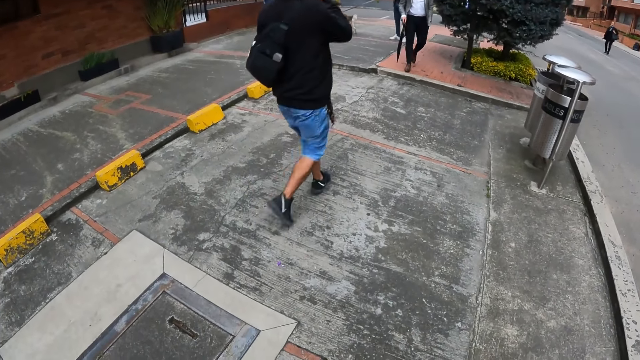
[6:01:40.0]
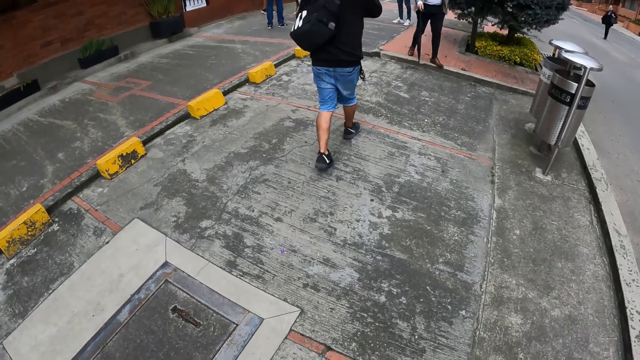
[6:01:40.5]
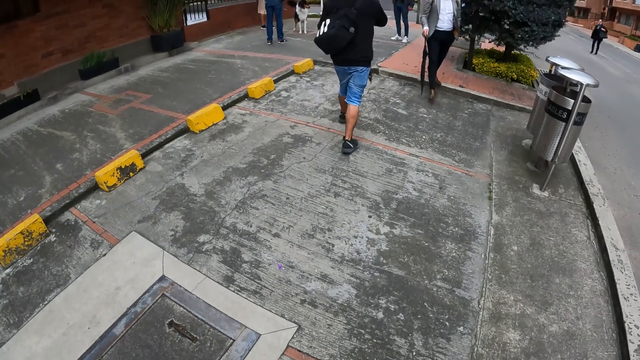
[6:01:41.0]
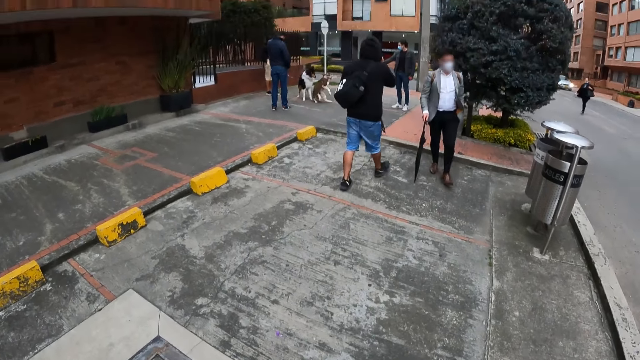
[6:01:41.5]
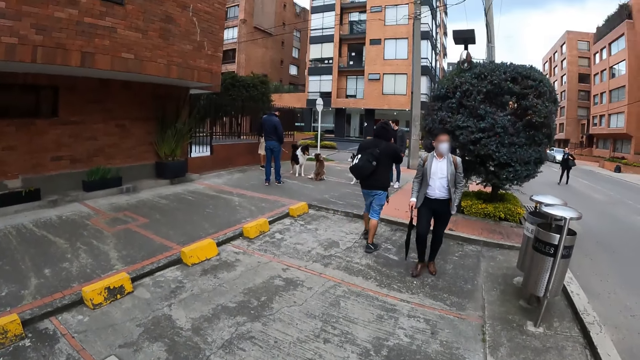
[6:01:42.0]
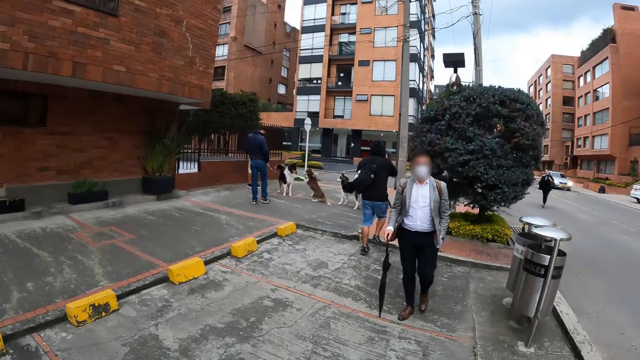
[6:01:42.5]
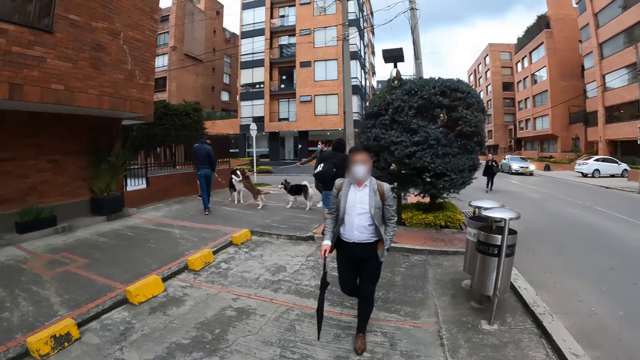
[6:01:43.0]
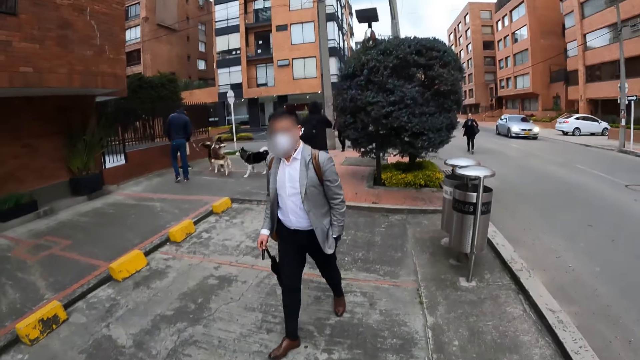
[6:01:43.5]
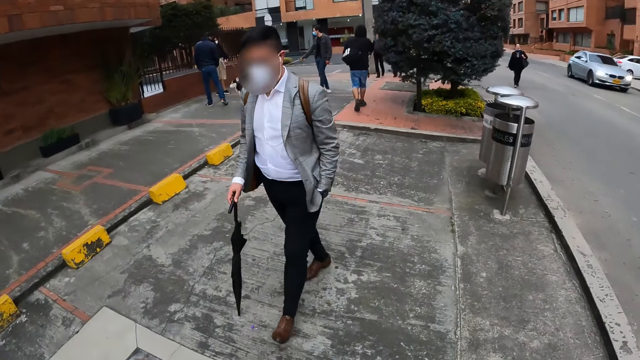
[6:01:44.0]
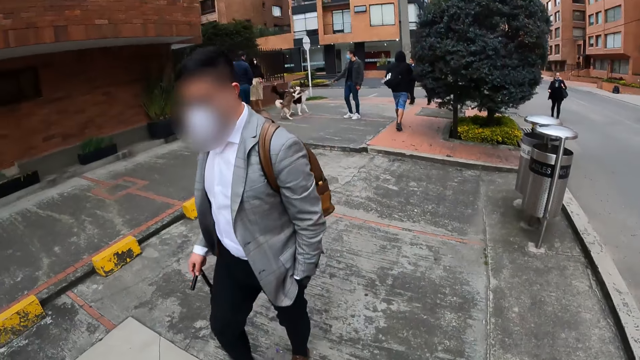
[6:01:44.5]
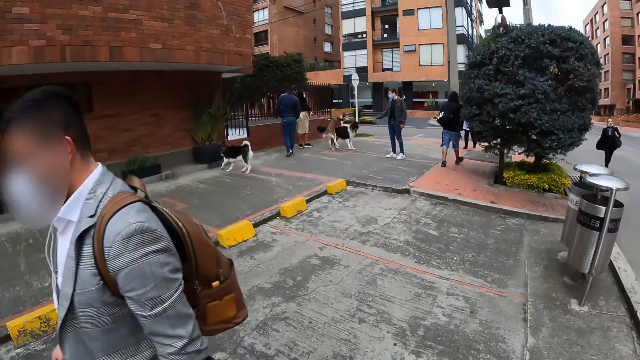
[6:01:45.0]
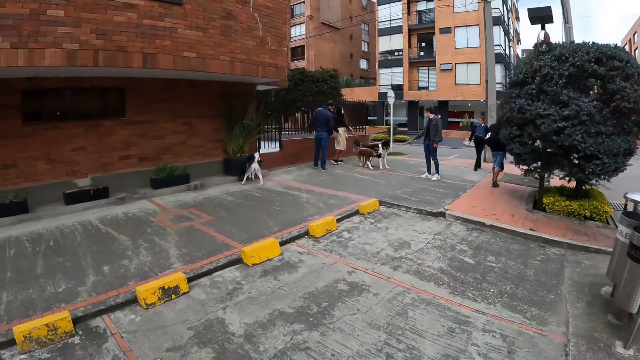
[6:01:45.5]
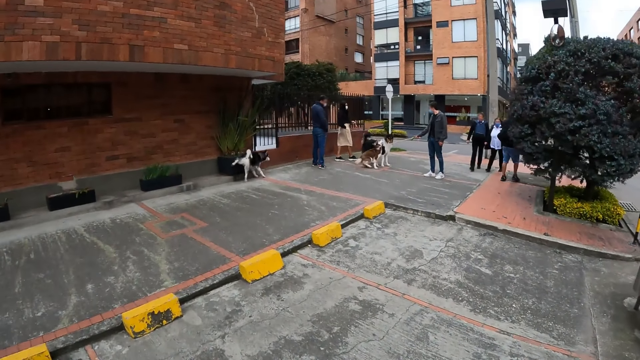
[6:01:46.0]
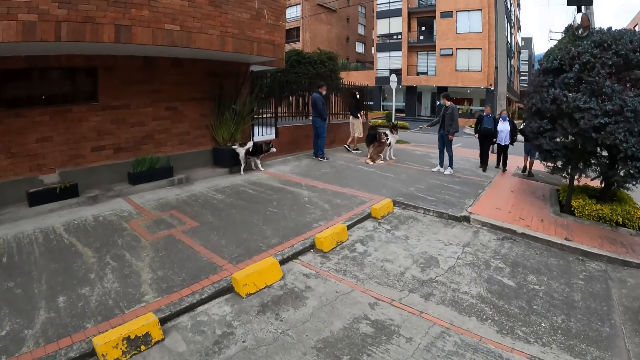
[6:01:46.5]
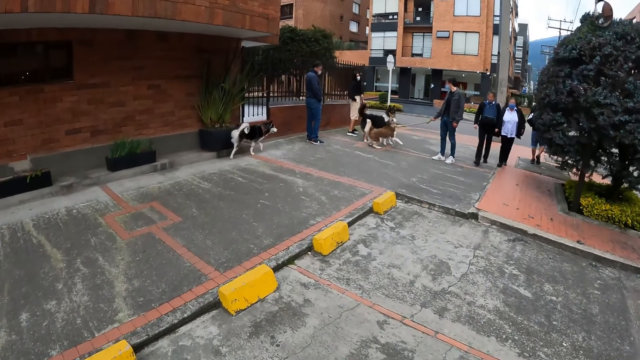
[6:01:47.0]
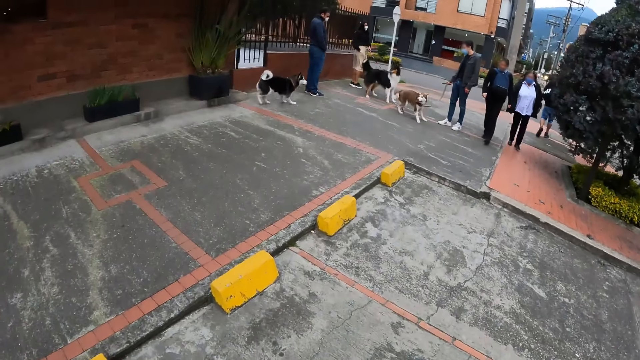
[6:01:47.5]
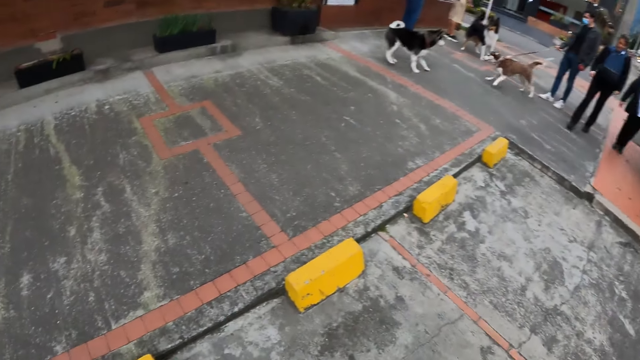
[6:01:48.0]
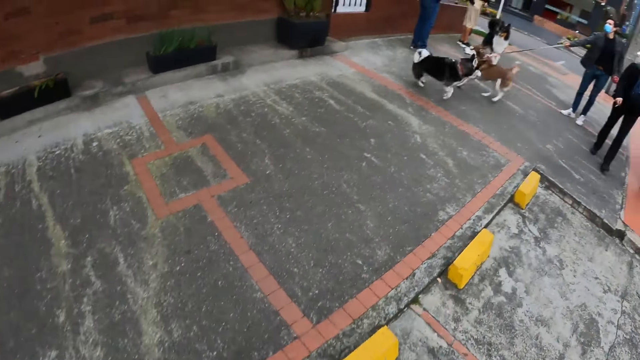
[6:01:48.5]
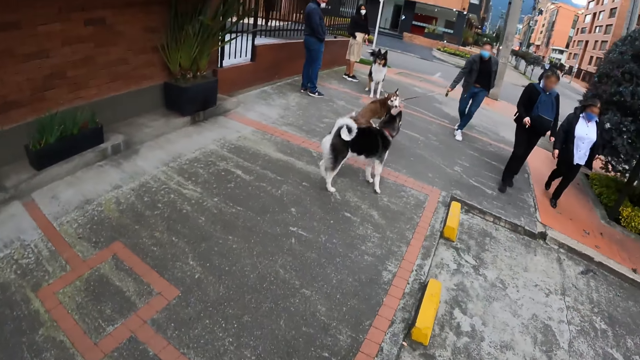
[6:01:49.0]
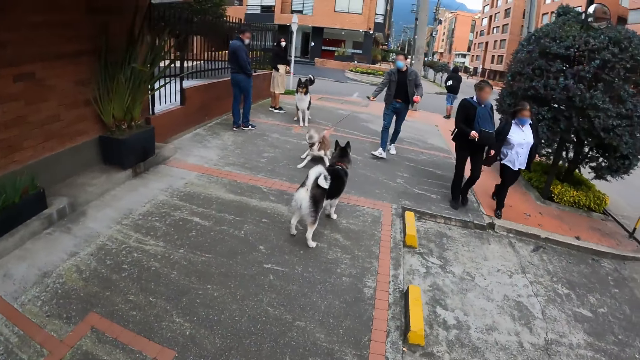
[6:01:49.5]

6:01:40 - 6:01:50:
A man pulls the strap of the dog with his right hand. The camera wearer walks on the pavement.

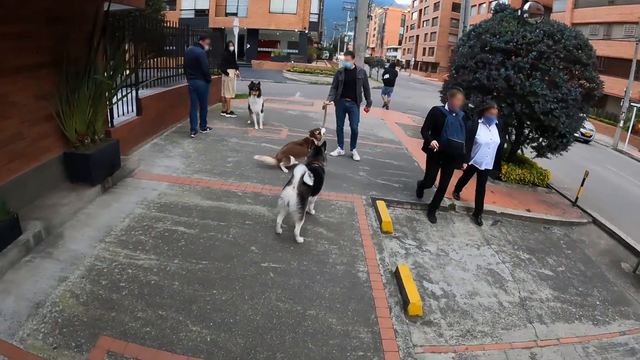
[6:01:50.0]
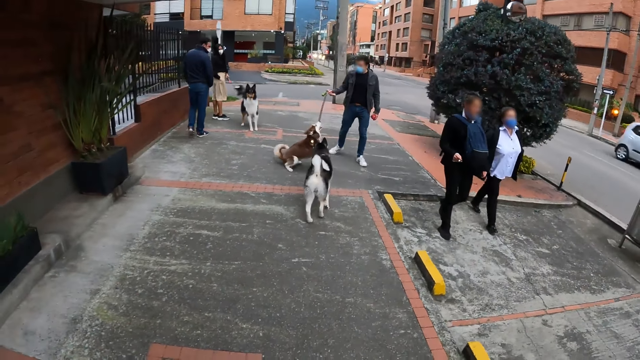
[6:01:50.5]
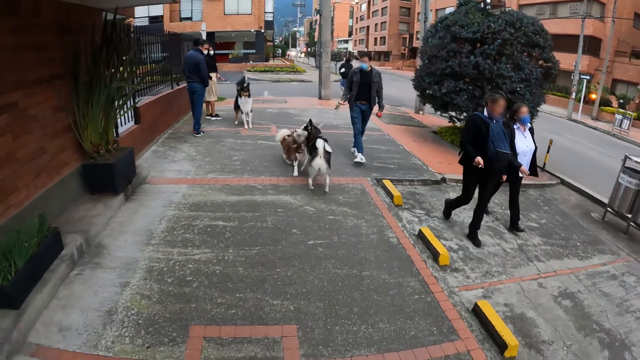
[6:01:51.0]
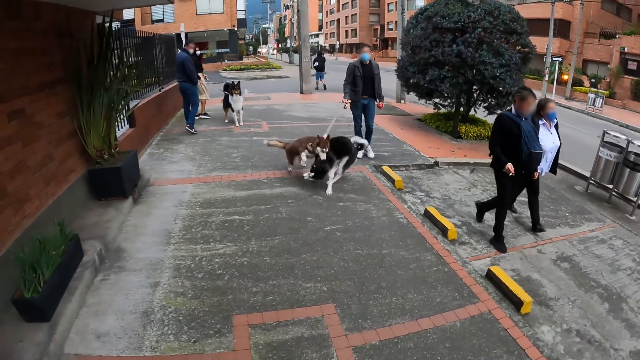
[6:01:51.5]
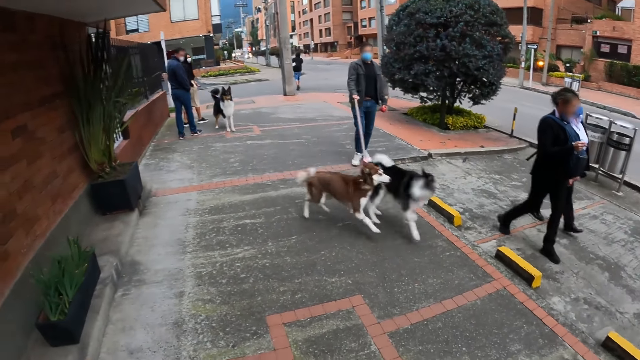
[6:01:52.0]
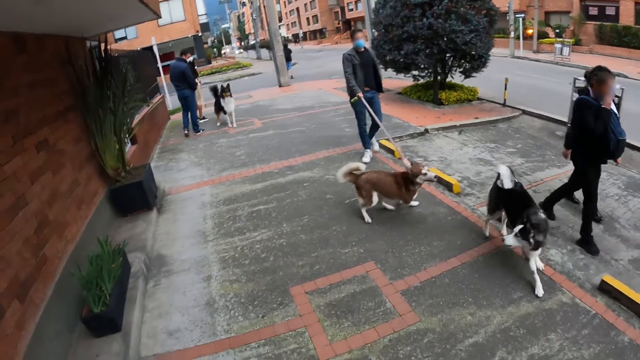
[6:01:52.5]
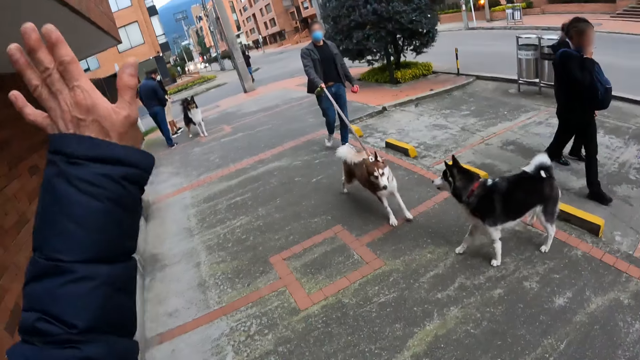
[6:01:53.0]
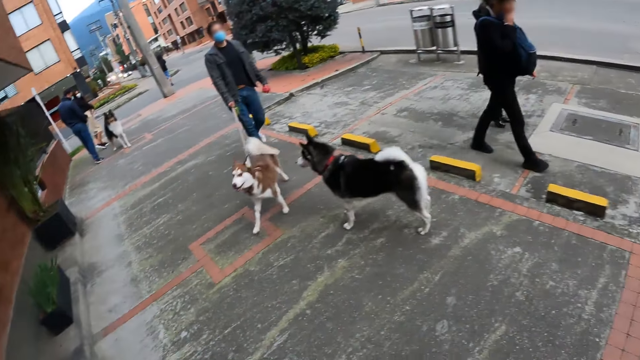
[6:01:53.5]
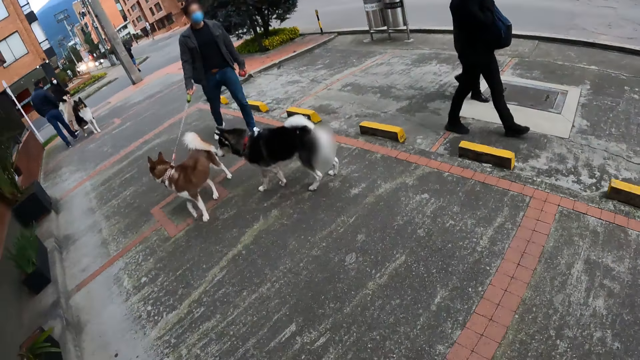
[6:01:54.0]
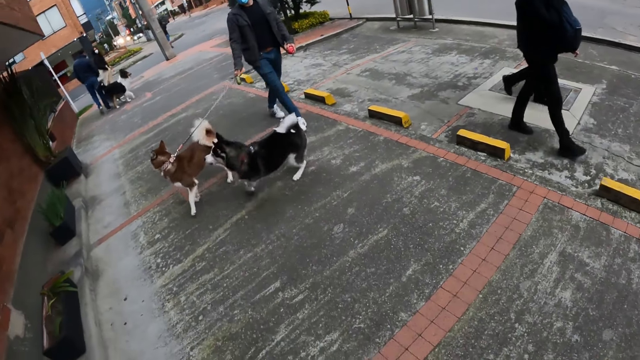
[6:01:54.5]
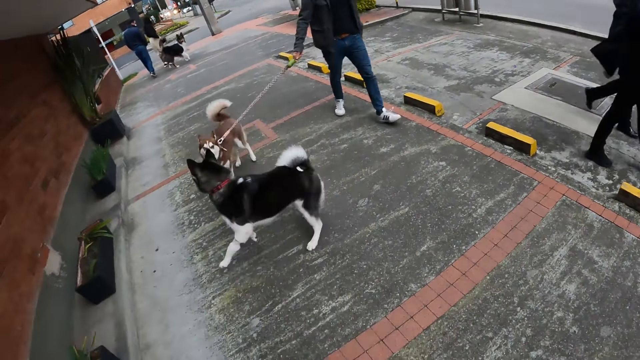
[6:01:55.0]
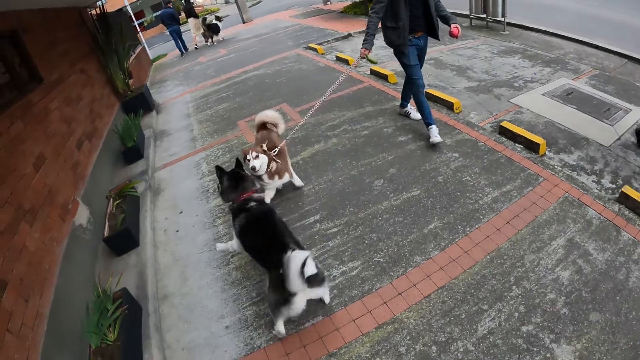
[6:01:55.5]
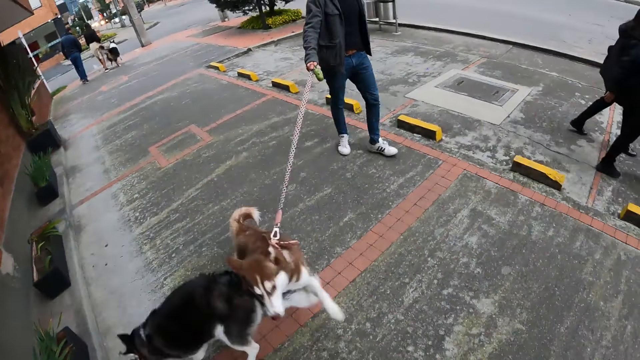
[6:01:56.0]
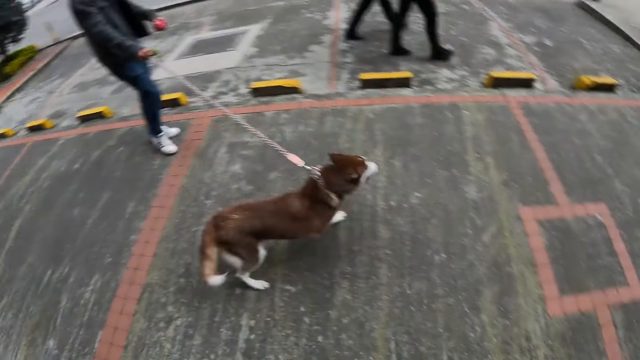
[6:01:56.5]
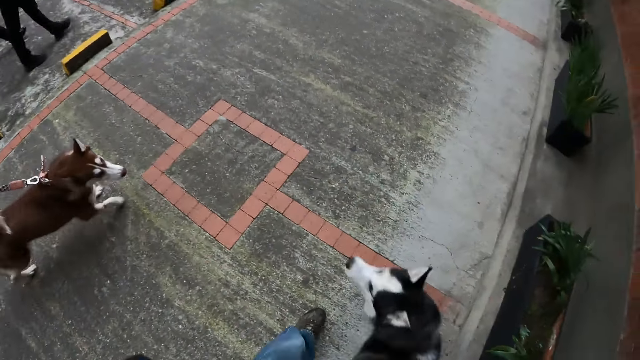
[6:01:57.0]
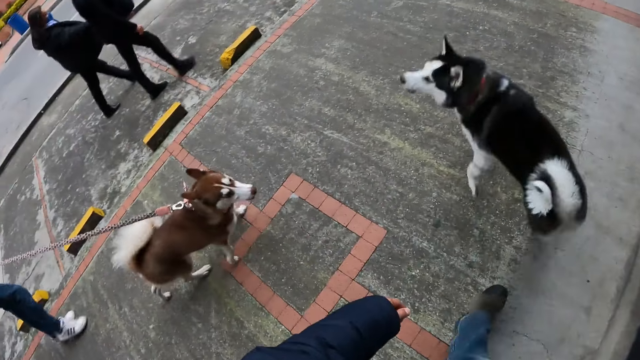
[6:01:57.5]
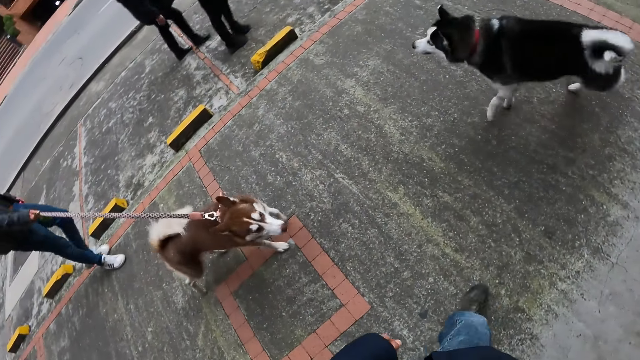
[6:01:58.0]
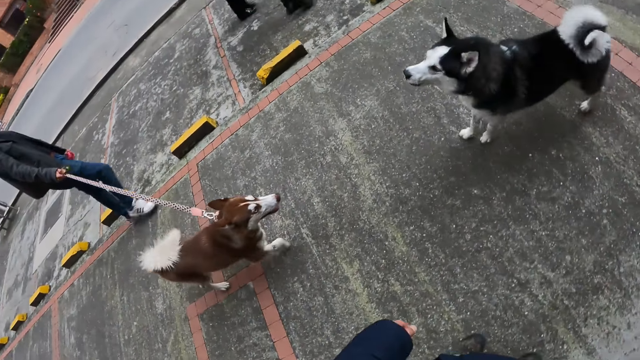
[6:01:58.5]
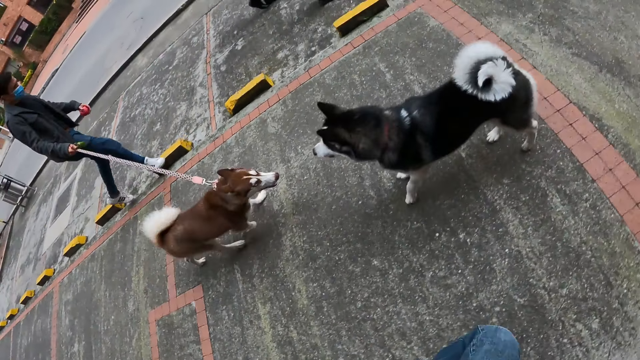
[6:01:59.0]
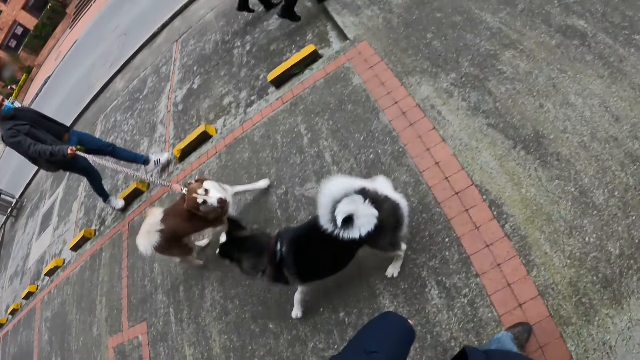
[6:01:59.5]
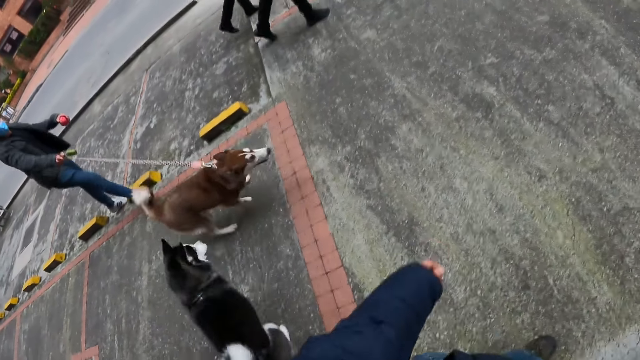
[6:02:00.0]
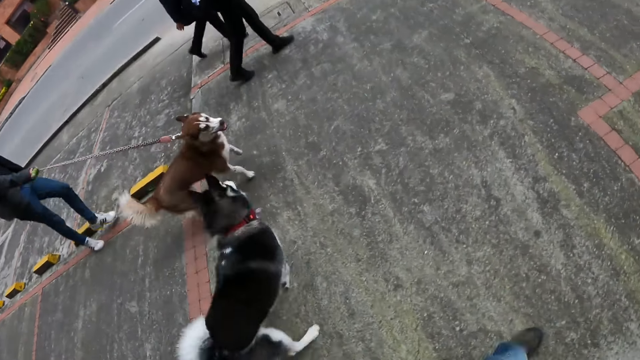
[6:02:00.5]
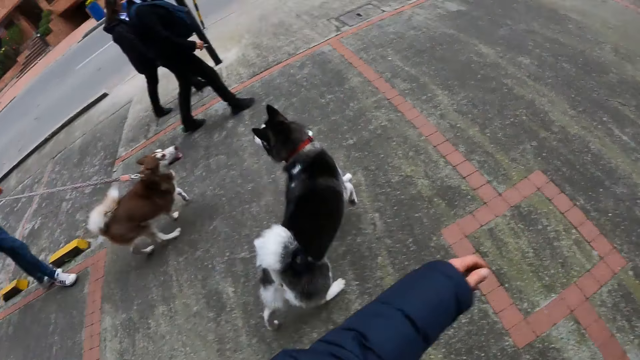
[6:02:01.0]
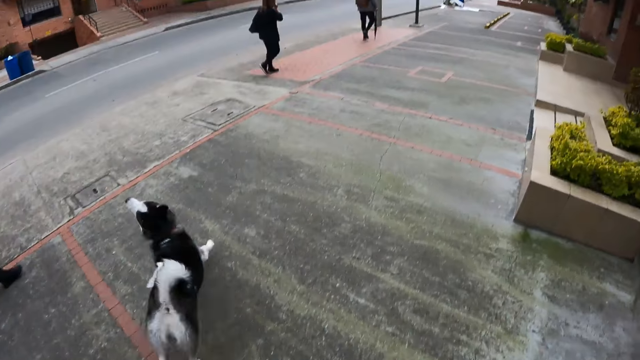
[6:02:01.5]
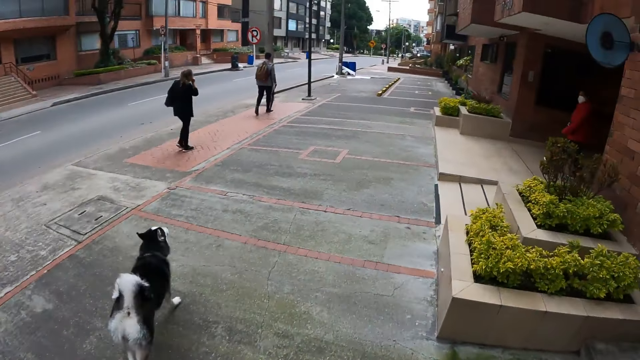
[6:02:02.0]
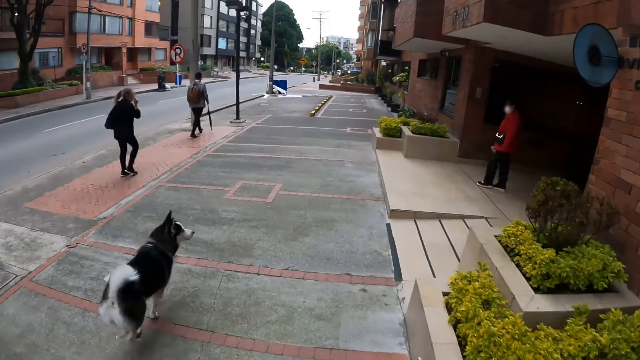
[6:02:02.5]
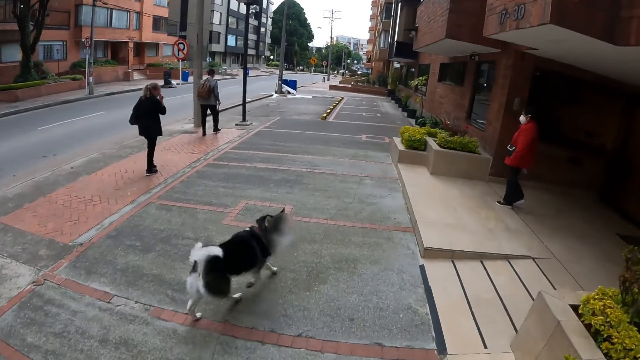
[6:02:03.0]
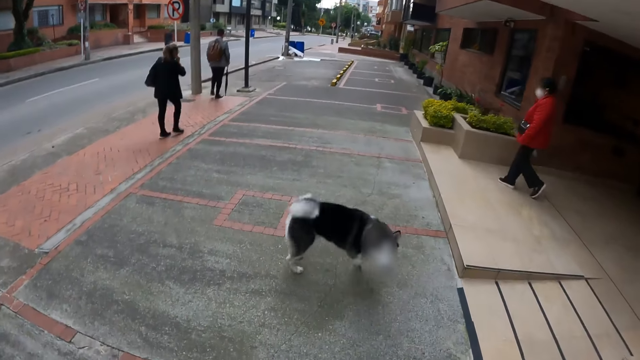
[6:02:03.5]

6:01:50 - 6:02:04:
The man walks on the sidewalk with the dog. He holds the dog leash. The camera wearer gesticulates with his left hand. The man walks the dog. The camera wearer walks on the sidewalk with the other dog.
